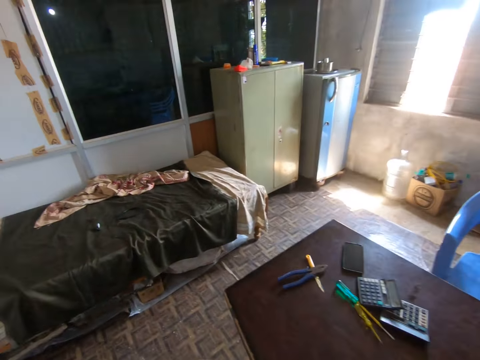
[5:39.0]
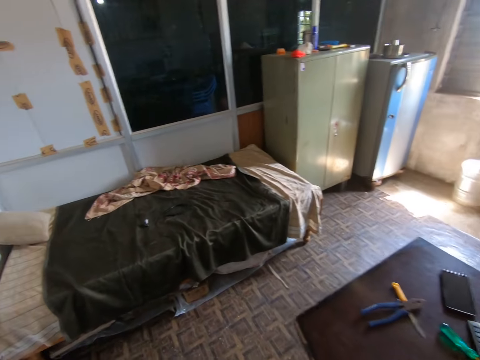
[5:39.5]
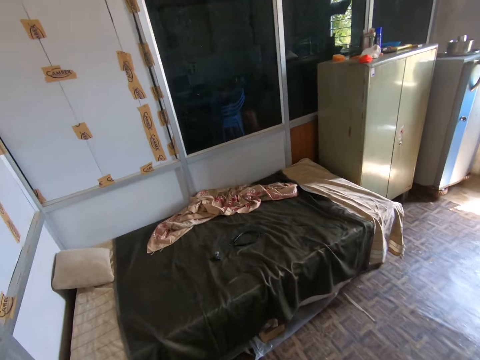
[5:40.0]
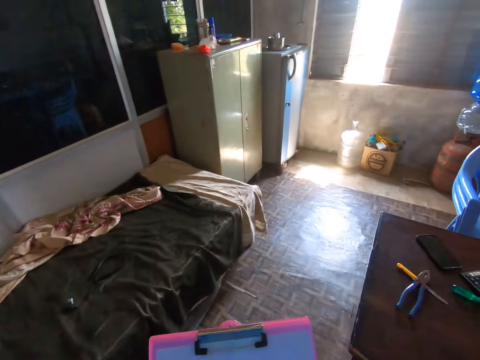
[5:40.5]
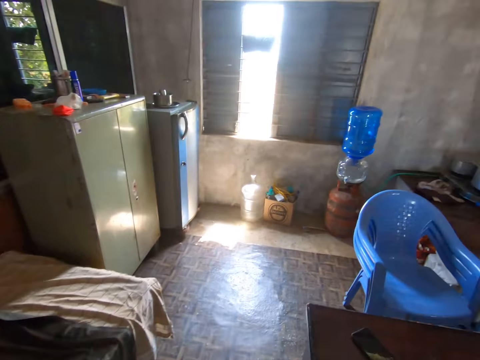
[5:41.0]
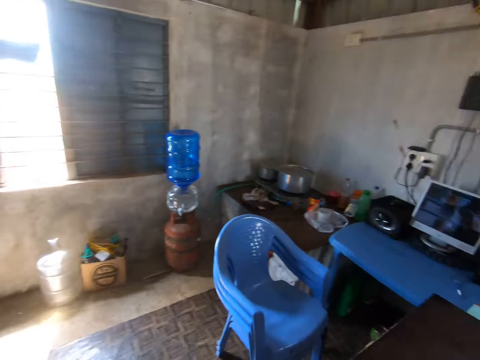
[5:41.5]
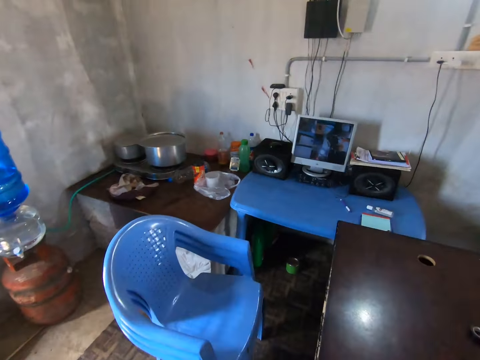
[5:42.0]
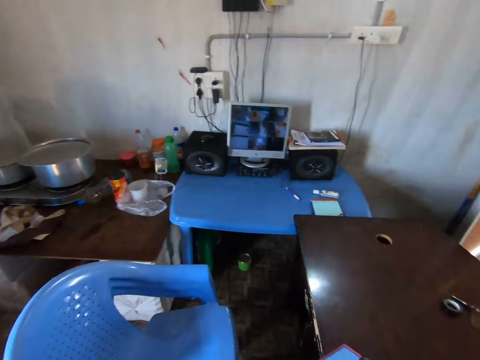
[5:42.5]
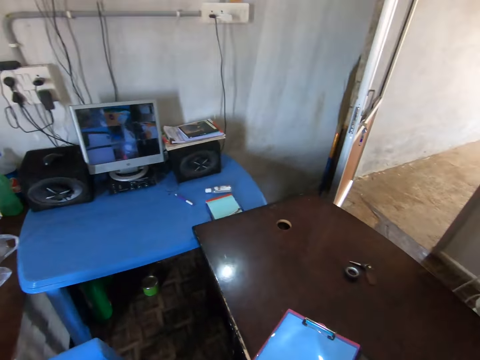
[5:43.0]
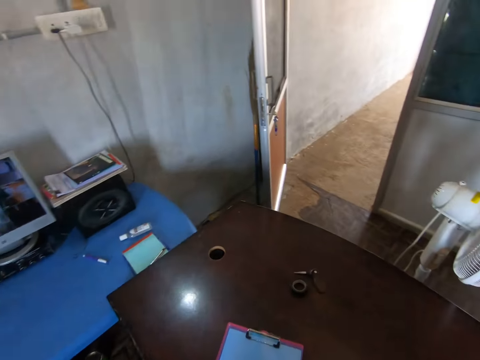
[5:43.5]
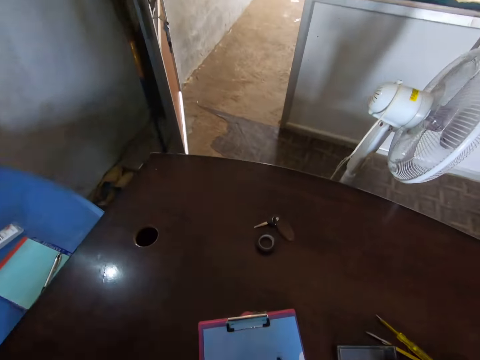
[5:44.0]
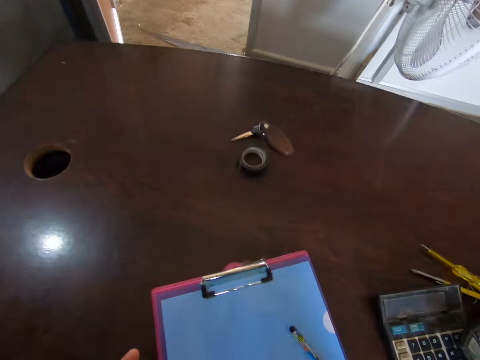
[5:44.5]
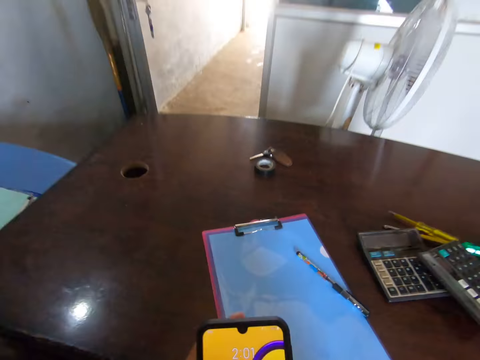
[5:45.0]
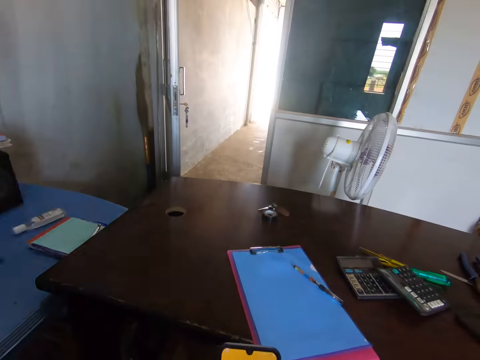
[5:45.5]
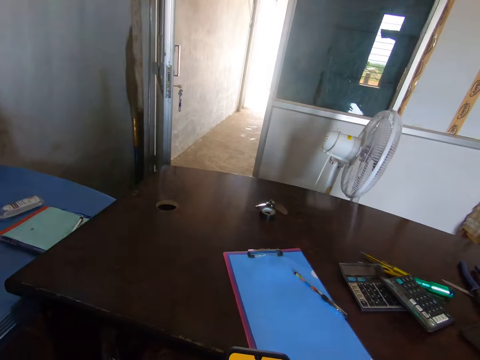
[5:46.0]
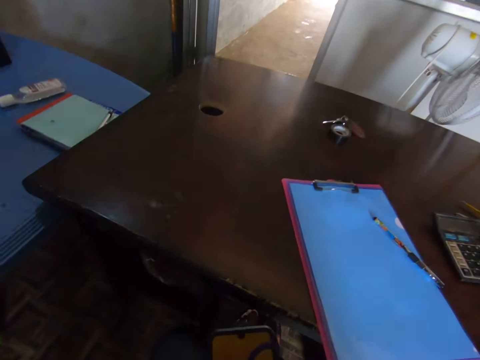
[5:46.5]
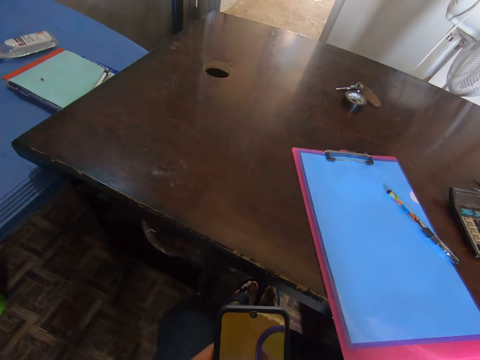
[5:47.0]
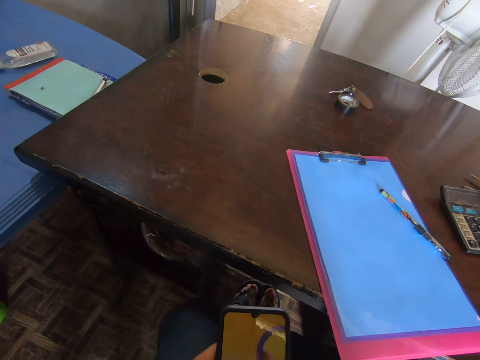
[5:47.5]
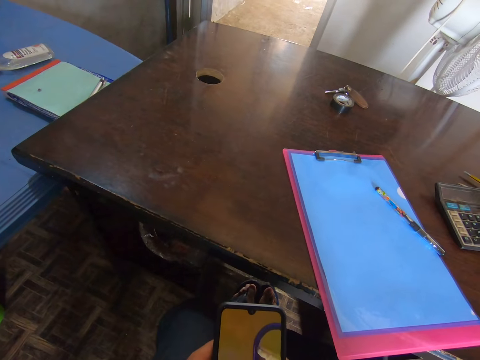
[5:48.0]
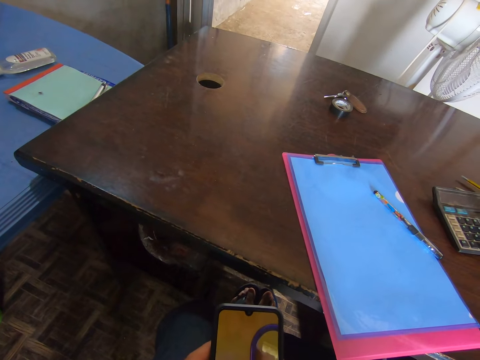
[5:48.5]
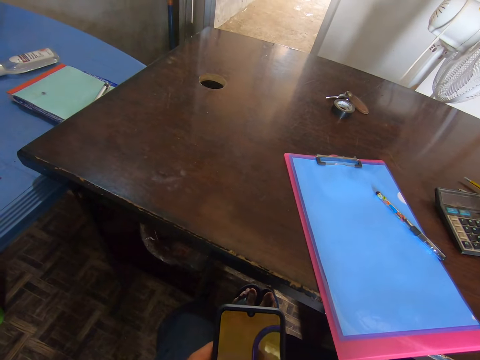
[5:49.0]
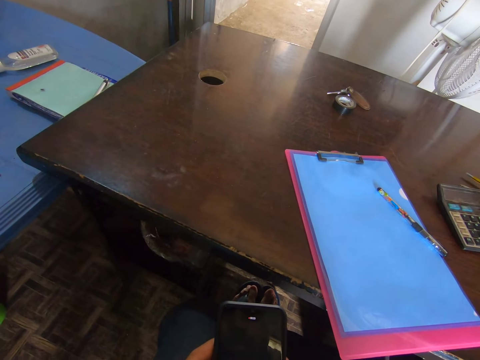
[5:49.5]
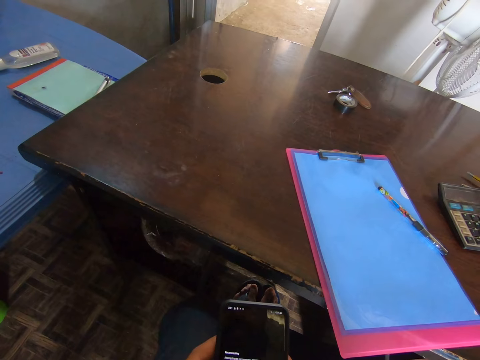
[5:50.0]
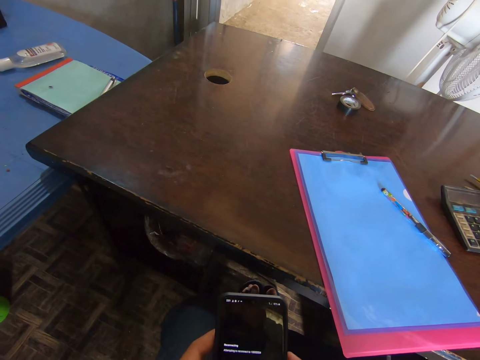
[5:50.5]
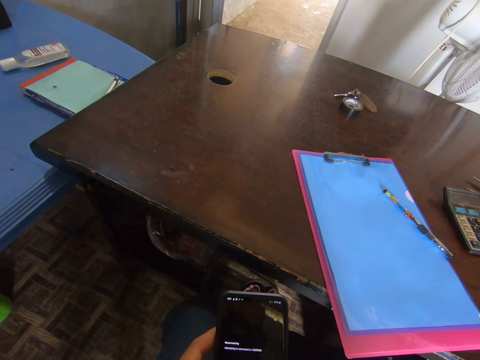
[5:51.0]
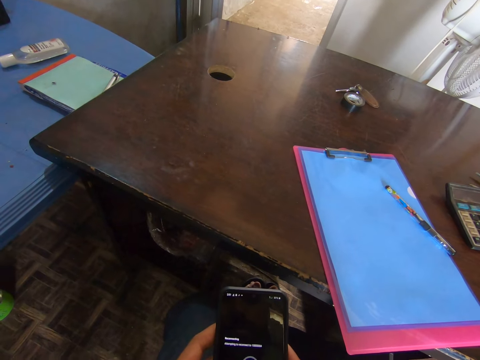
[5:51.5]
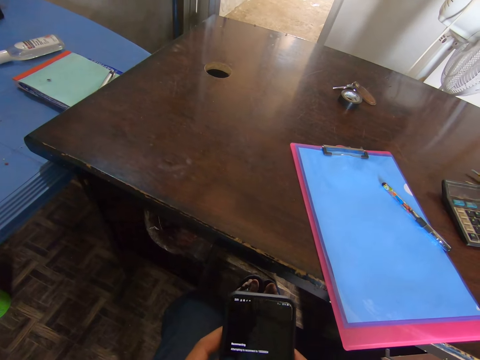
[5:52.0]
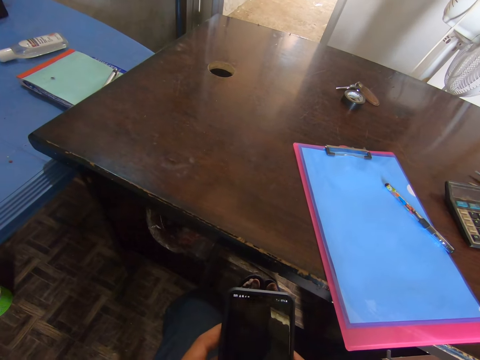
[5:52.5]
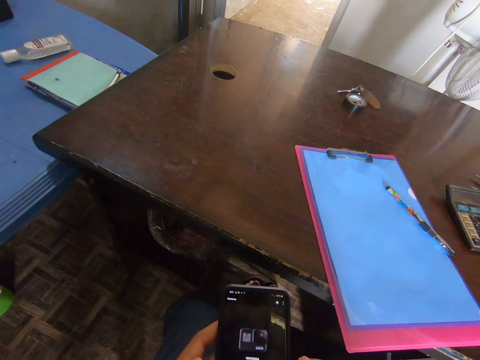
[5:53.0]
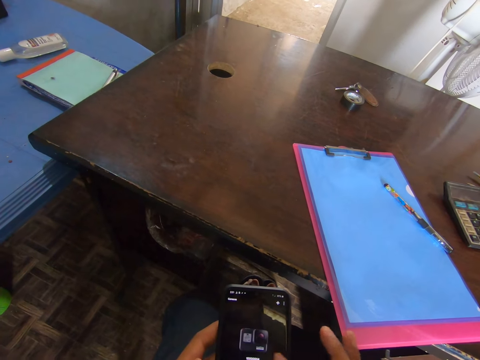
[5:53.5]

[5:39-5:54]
The camera wearer places the clipboard on the table. They sit on the chair and browse the mobile phone.

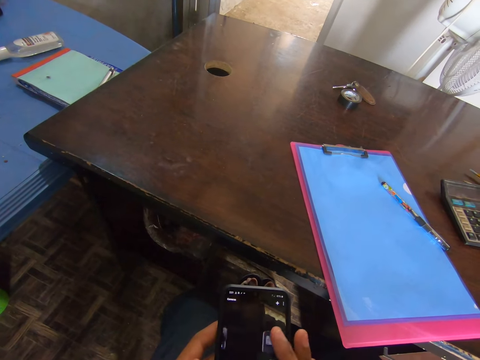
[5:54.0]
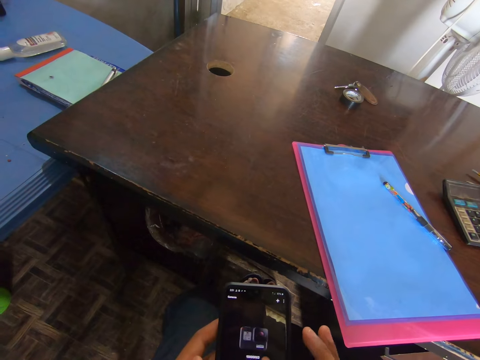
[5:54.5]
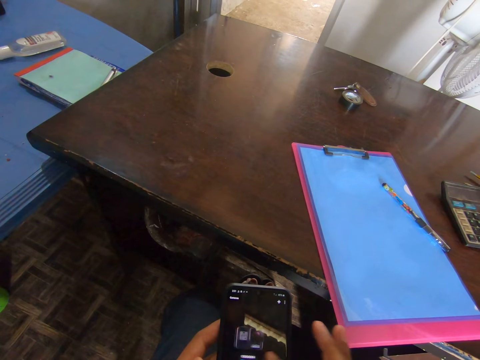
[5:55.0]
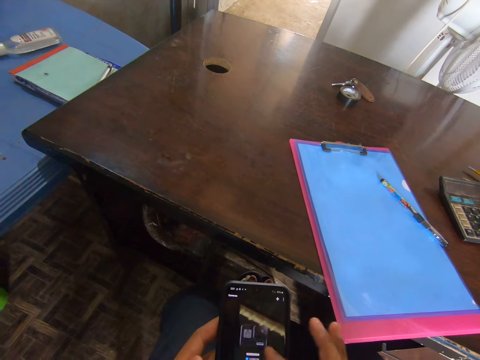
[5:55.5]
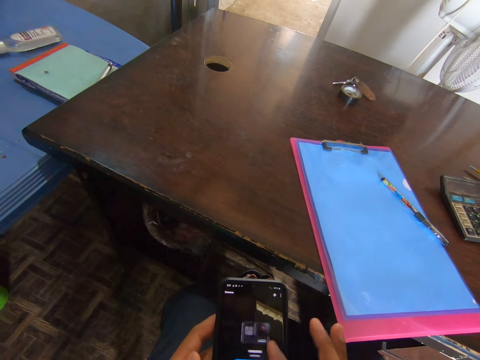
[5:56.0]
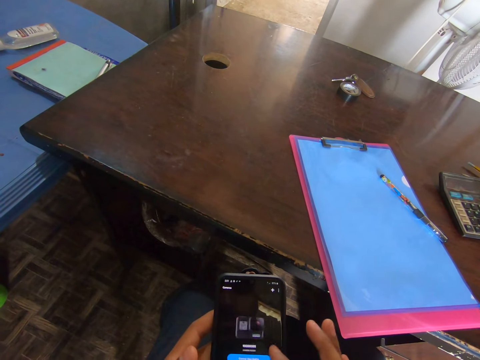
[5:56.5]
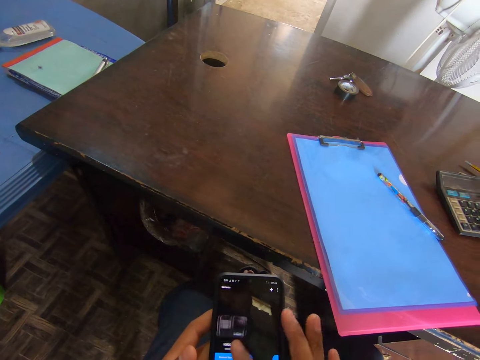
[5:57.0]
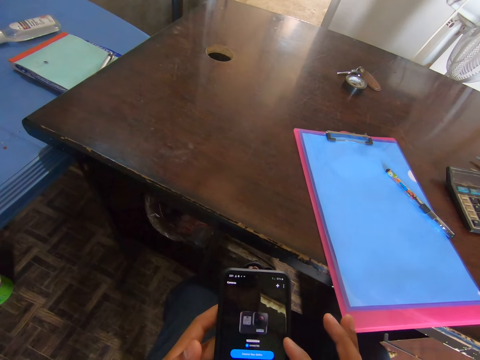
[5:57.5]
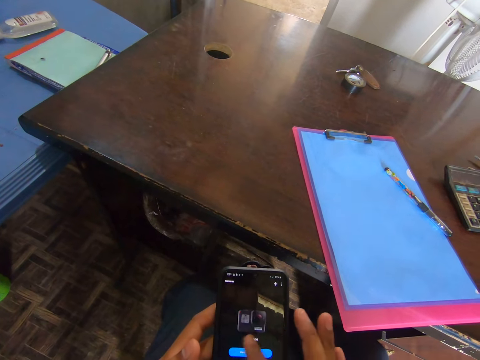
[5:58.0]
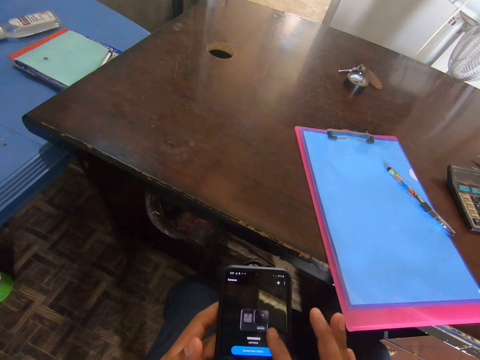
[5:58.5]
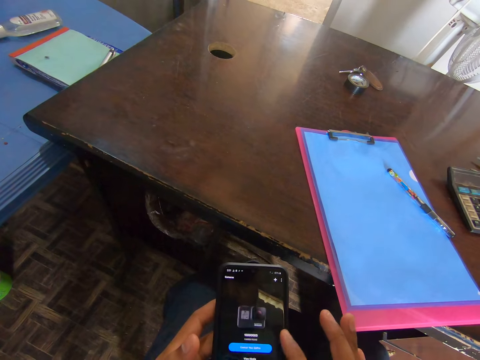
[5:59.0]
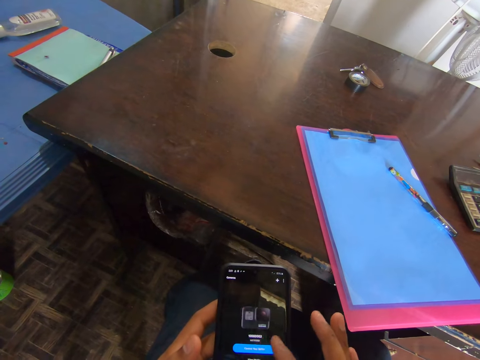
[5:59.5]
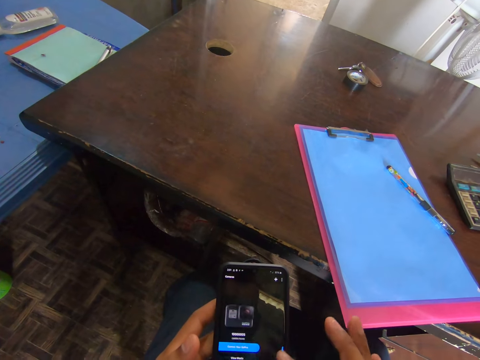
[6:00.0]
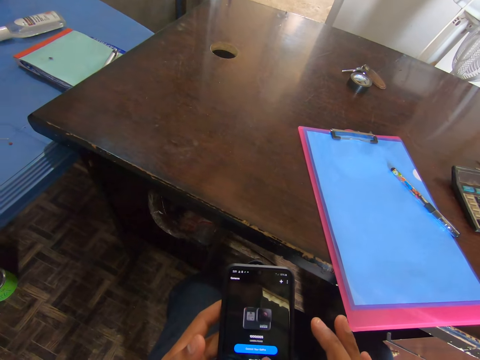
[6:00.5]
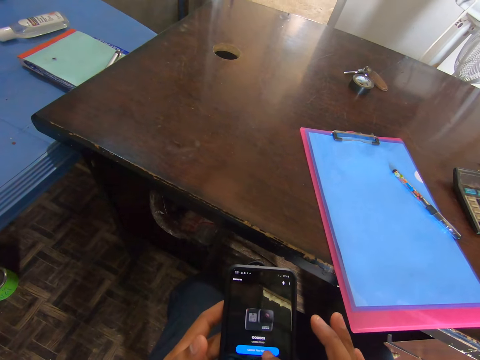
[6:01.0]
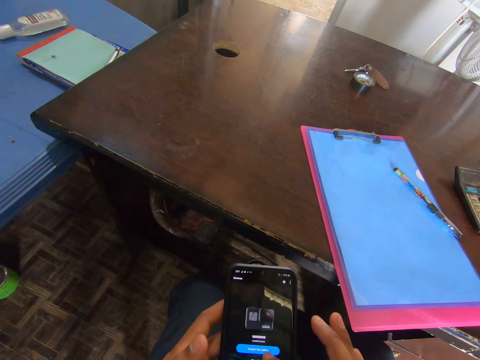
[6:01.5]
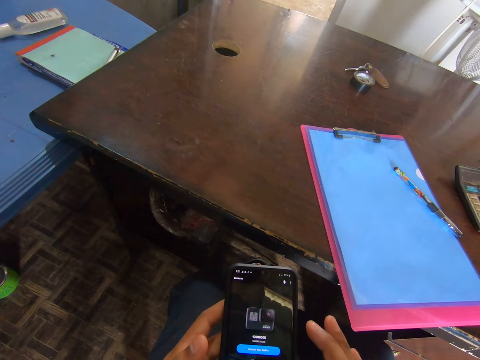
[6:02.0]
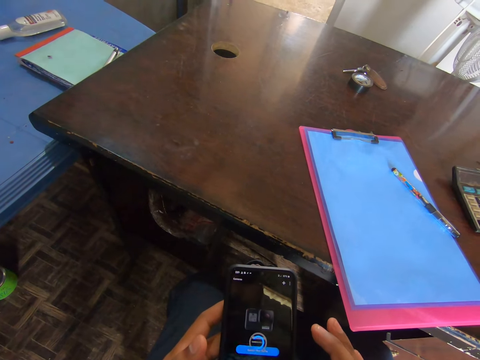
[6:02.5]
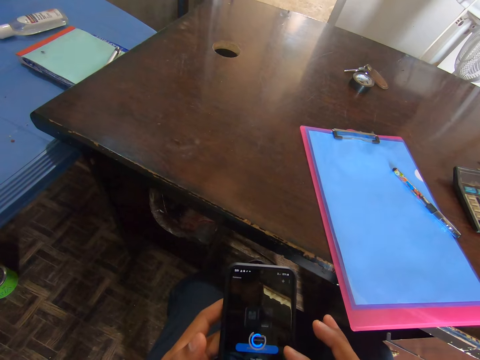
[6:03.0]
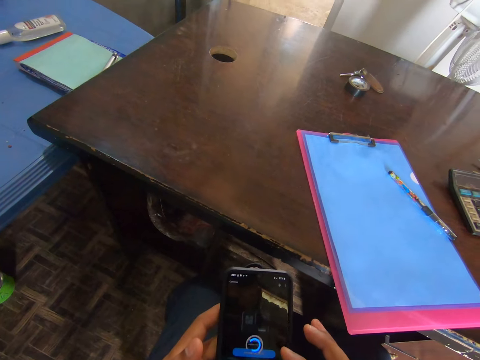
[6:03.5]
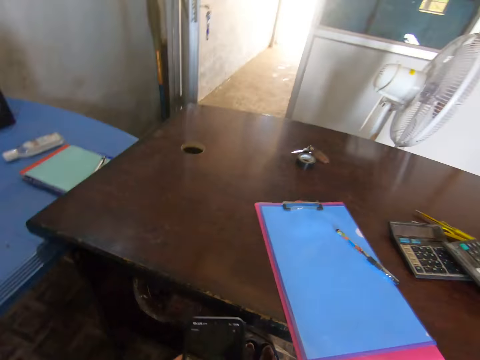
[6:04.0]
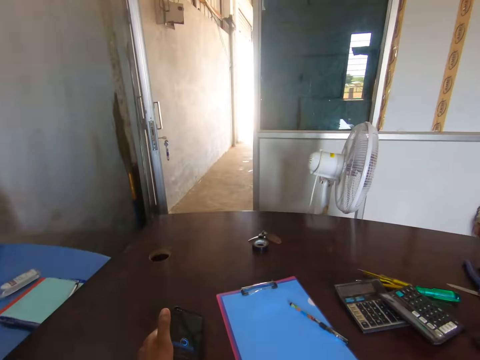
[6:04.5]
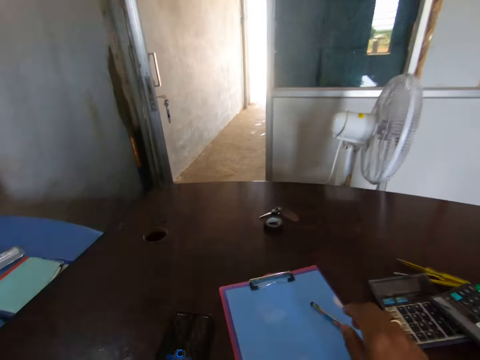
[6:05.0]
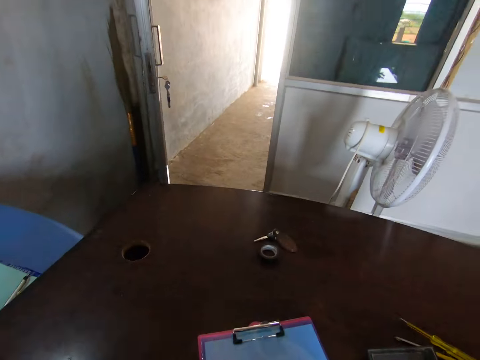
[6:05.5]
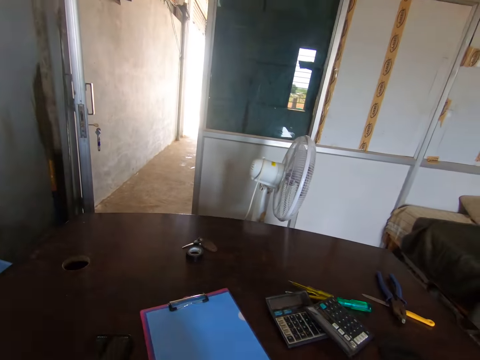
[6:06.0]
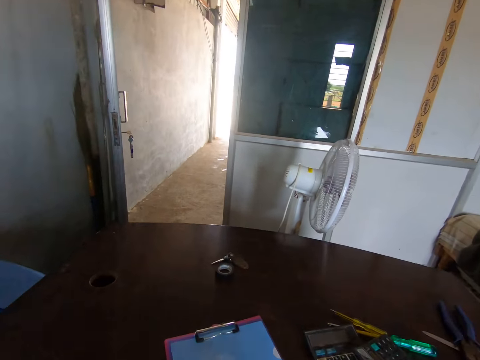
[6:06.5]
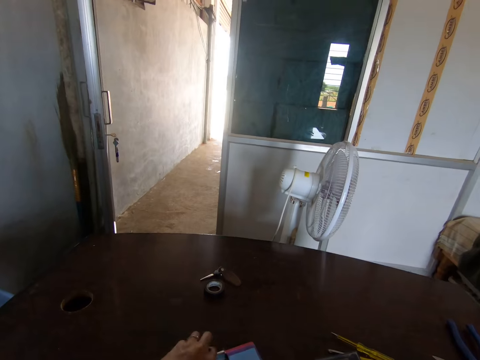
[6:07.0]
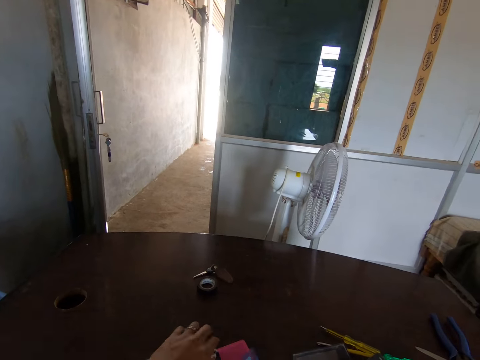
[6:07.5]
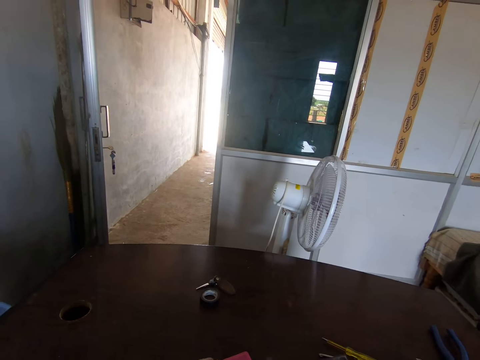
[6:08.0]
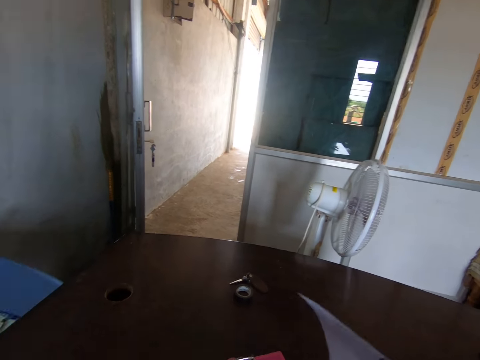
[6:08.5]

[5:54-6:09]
The camera wearer puts the mobile phone on the table. They pick up a pen. They arrange some papers on the table.
